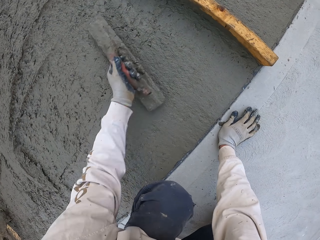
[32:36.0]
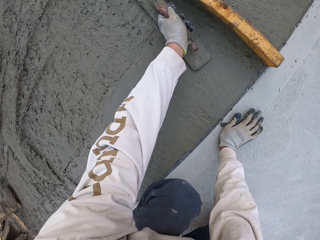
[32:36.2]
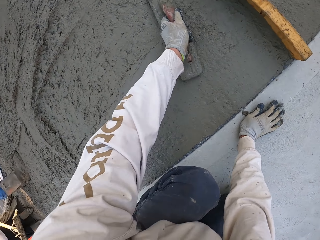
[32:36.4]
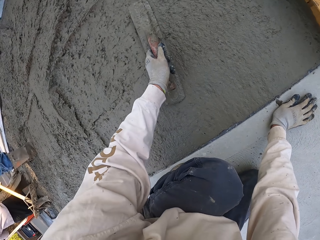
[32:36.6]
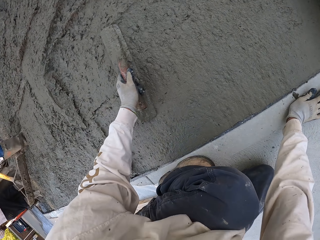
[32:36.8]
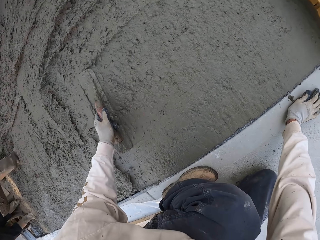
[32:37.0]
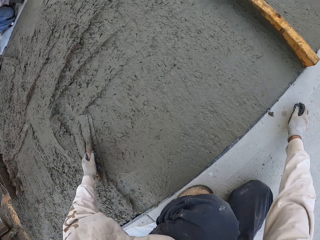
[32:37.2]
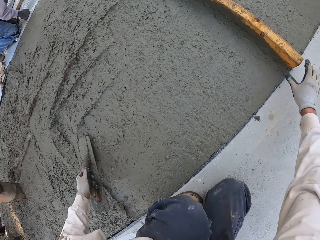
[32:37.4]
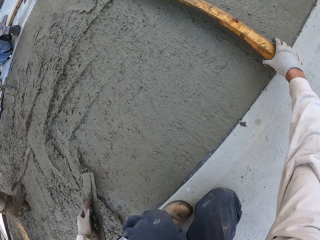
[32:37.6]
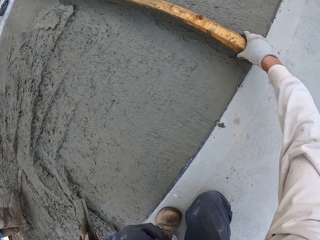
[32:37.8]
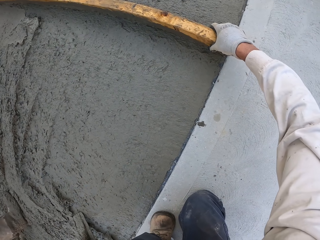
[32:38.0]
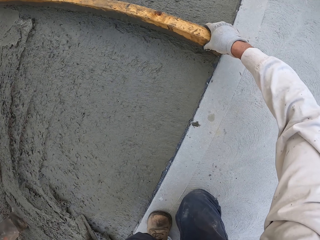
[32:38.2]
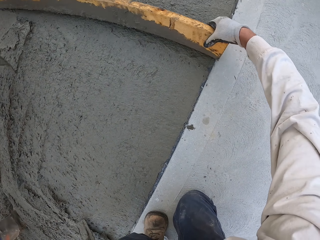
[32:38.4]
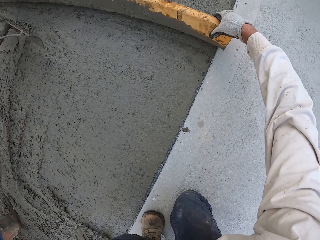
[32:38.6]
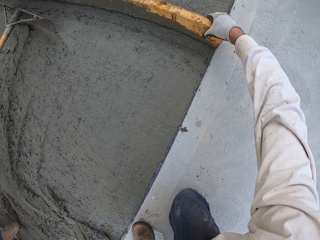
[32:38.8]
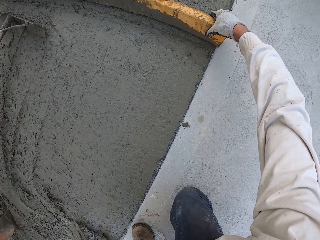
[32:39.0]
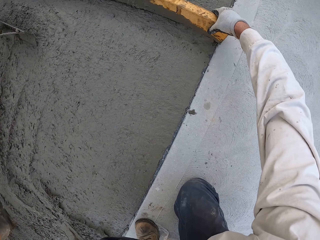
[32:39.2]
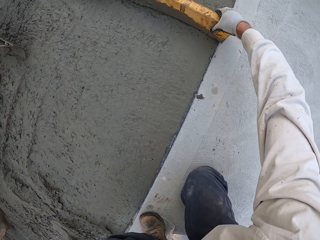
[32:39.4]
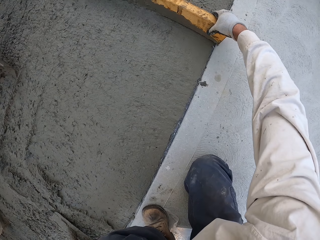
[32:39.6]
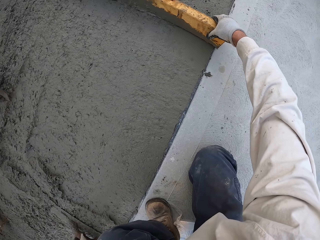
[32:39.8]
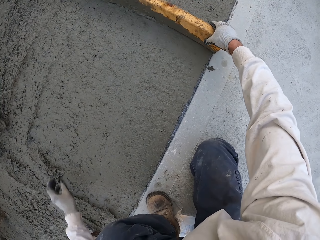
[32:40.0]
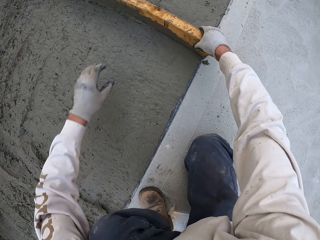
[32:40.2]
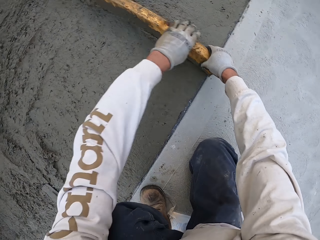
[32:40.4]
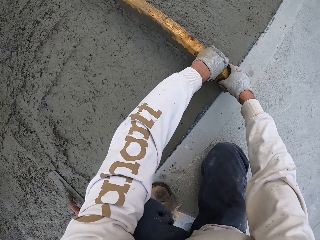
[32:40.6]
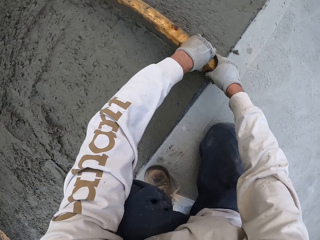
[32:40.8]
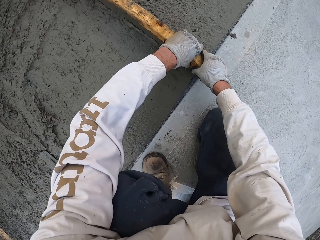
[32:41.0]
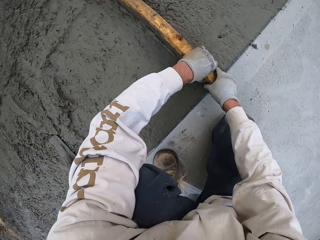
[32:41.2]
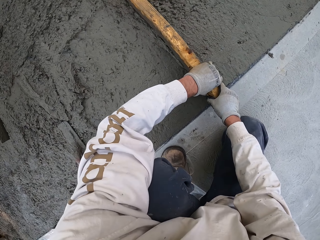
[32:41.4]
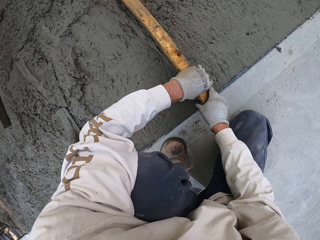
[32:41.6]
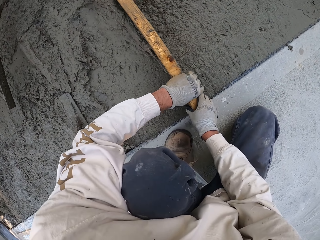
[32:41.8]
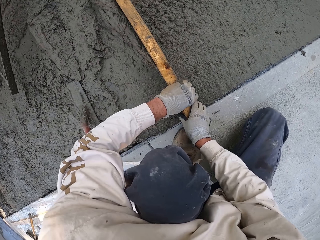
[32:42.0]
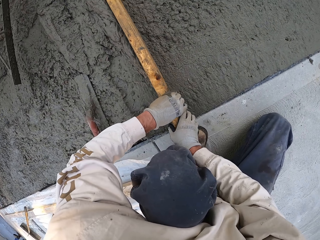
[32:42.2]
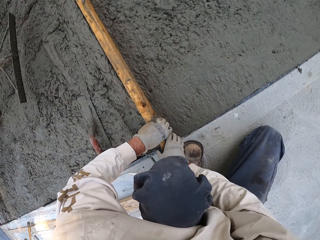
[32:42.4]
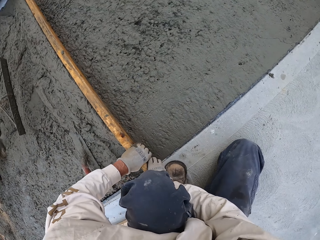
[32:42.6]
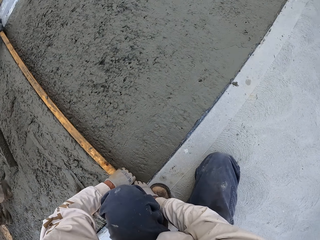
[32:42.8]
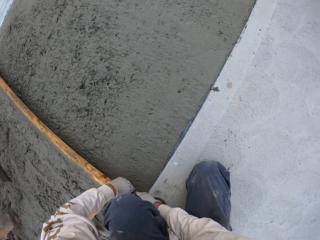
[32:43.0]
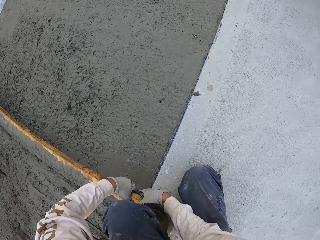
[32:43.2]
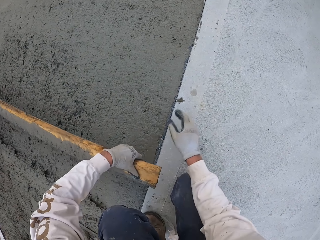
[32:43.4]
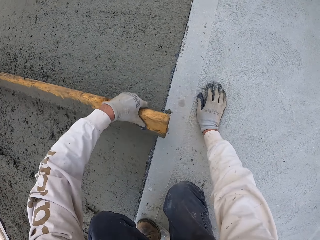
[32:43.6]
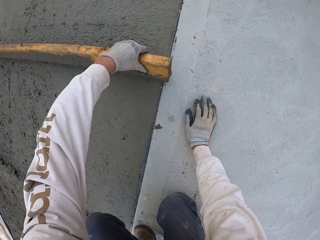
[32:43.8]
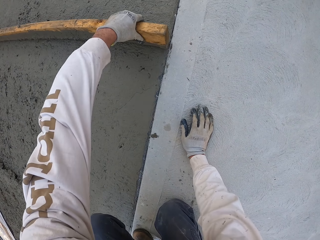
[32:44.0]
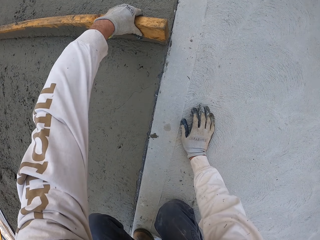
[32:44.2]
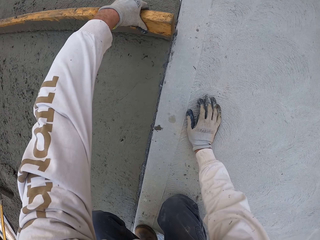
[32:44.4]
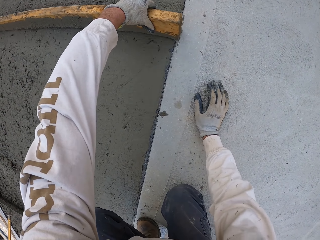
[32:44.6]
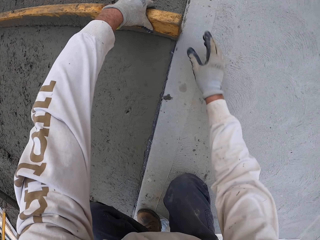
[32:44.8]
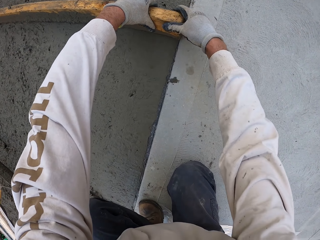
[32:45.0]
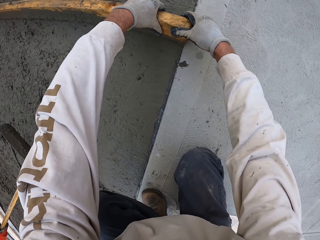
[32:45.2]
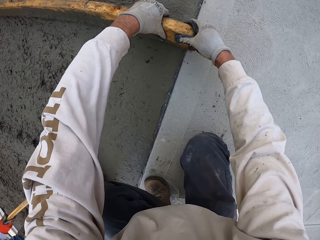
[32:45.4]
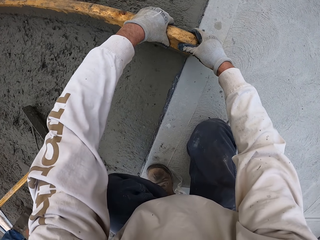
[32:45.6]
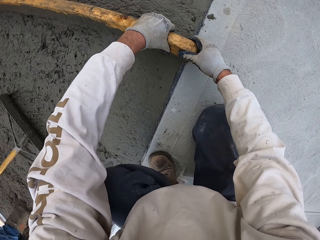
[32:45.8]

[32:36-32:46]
The camera wearer flattens the concrete with a wood. They plaster the floor with the wood.

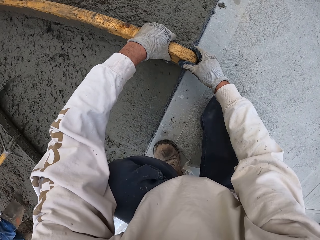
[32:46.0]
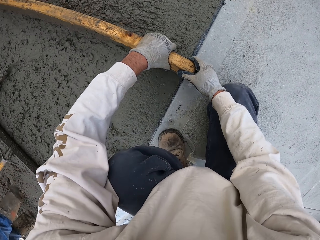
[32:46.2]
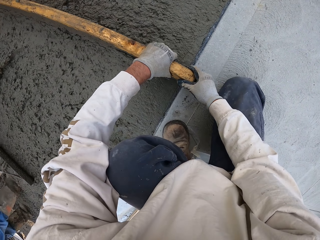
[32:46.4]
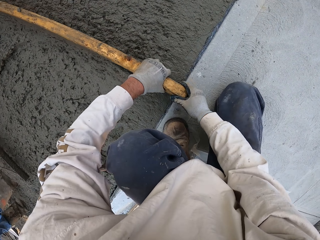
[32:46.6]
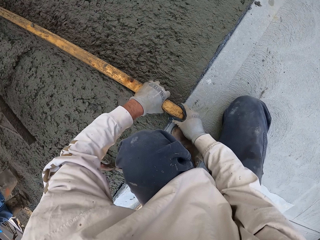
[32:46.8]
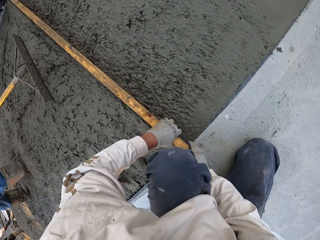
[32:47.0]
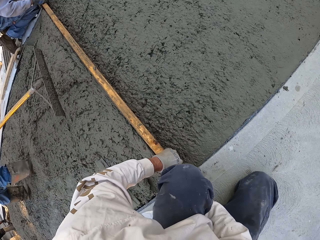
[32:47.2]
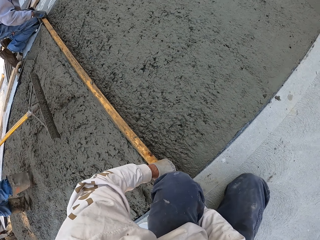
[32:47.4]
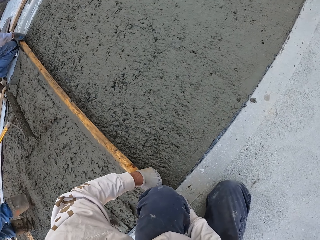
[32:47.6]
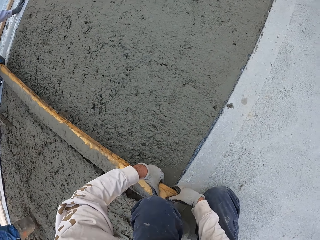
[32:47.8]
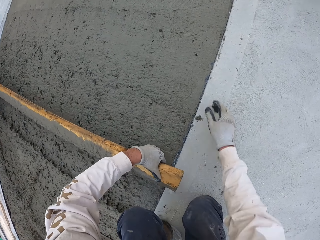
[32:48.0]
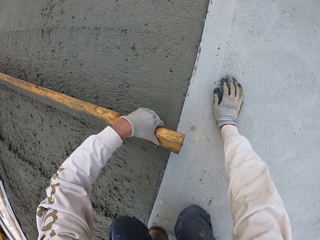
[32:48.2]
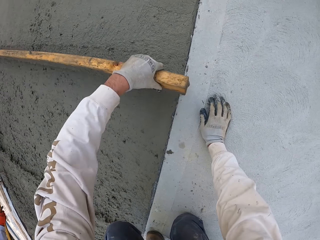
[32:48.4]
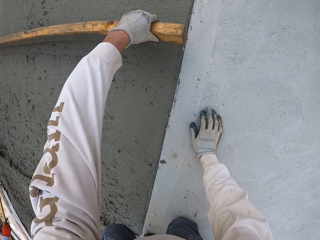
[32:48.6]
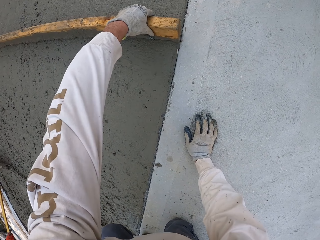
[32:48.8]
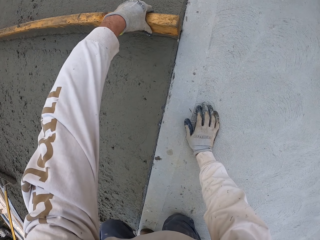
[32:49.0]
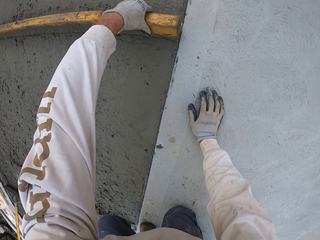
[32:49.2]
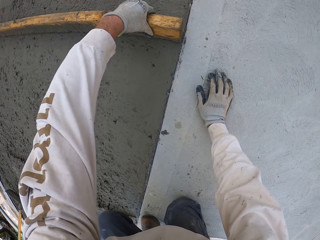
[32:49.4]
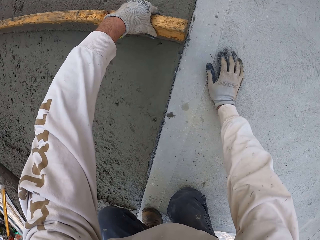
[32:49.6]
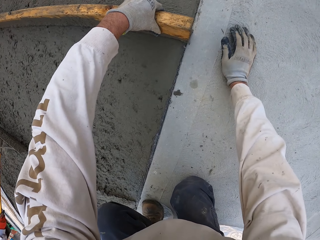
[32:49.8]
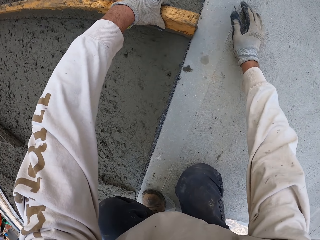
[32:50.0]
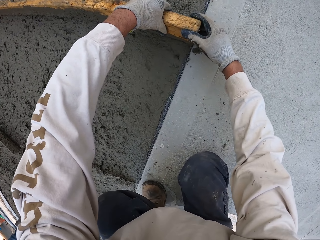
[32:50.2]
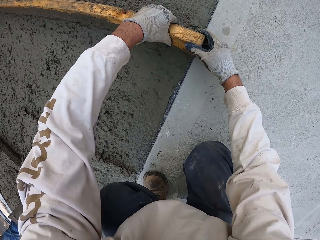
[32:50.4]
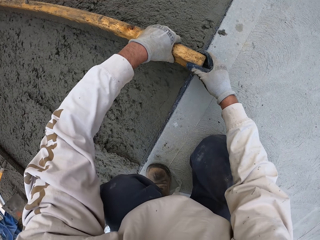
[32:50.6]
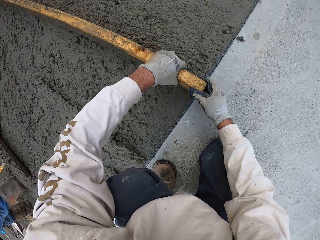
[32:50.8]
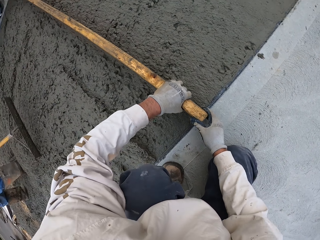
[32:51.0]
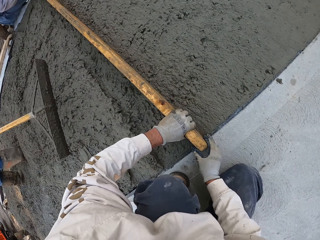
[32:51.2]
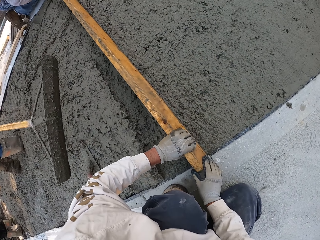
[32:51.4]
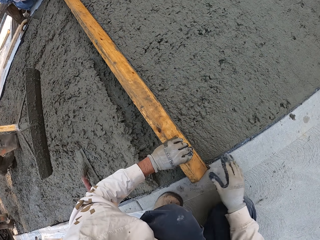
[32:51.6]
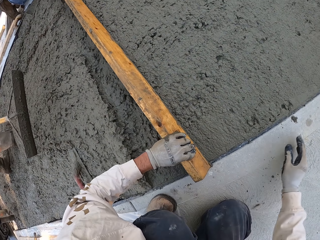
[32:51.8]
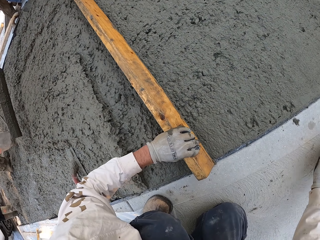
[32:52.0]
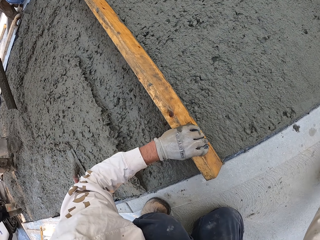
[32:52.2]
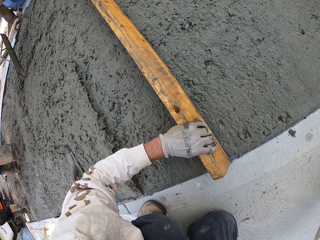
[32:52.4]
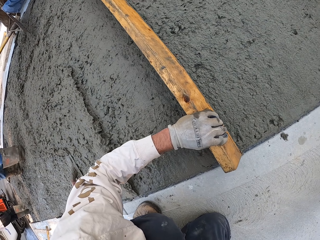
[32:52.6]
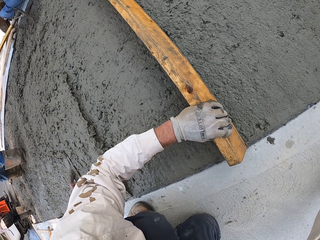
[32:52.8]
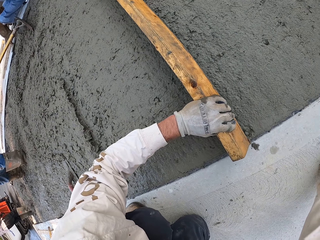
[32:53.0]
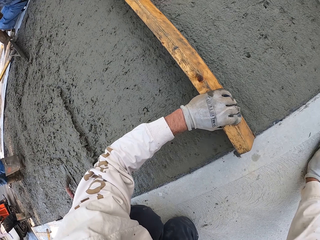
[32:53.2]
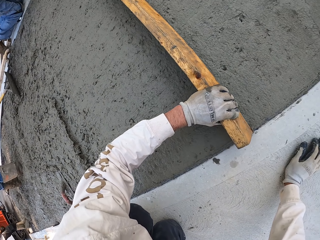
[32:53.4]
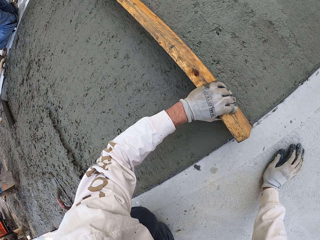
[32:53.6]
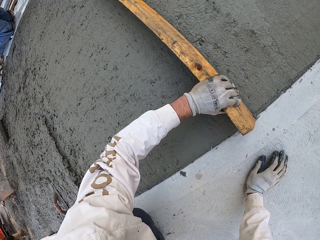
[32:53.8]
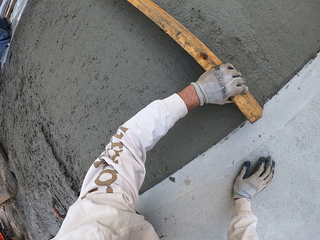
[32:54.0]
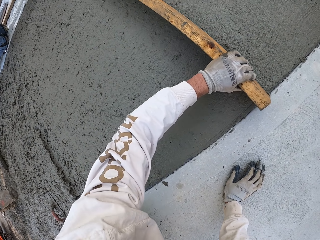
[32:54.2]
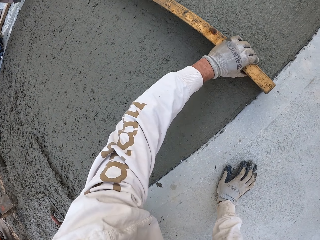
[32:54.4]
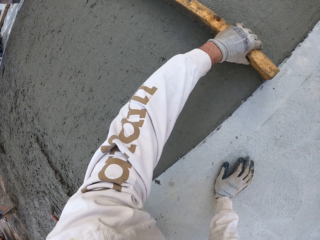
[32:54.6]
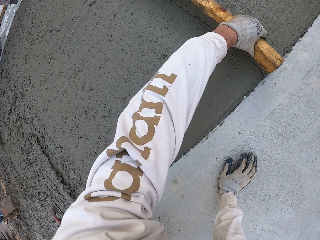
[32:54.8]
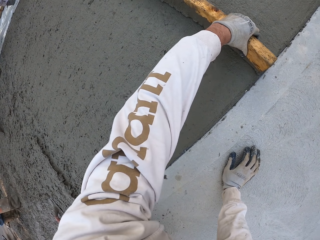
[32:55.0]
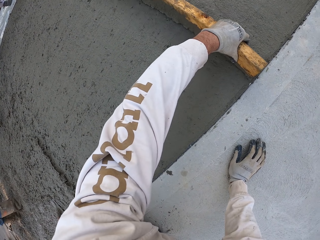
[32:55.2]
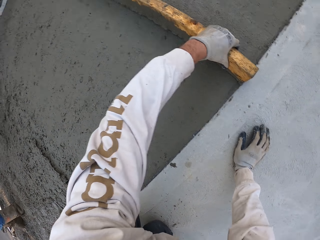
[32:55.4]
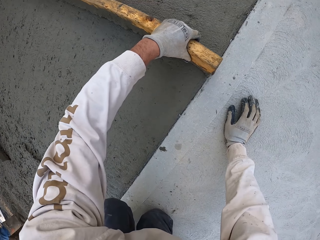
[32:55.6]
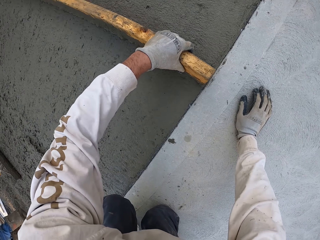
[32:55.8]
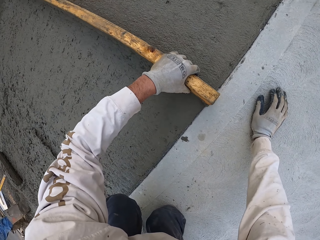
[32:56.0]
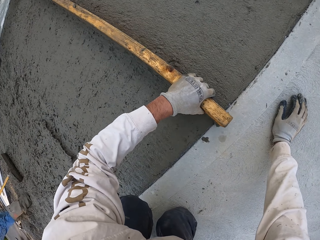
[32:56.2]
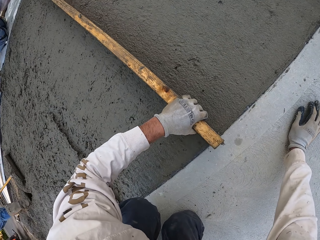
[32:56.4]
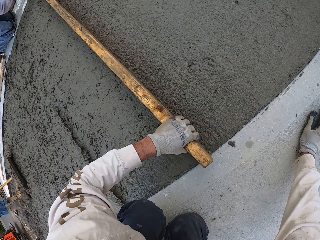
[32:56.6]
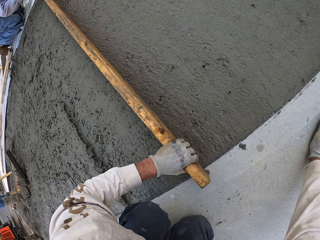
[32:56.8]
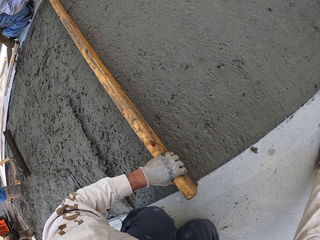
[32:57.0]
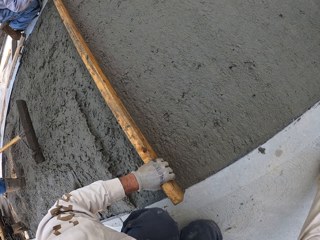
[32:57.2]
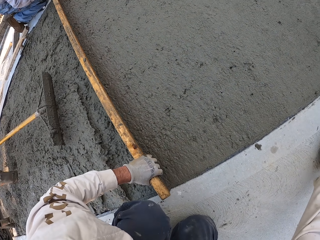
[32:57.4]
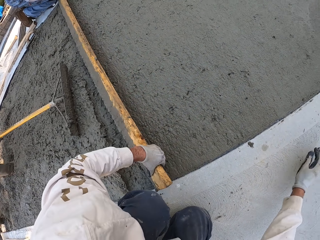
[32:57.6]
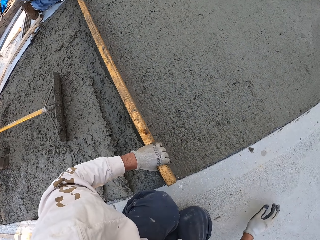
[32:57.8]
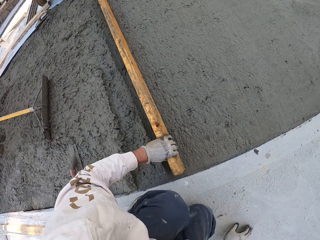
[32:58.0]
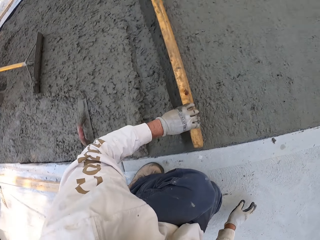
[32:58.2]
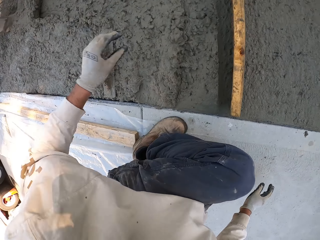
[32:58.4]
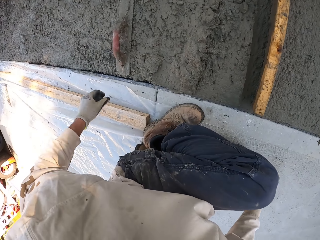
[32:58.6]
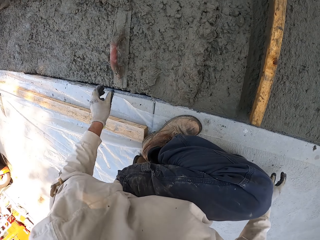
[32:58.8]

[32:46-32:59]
A man plasters the floor with the wood.
